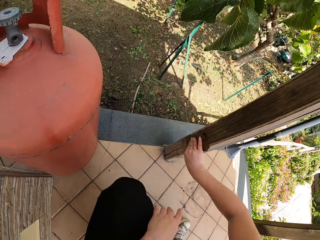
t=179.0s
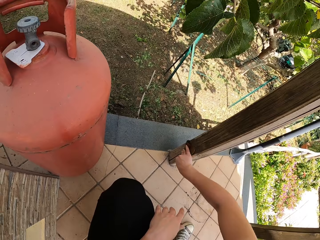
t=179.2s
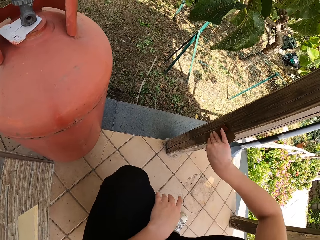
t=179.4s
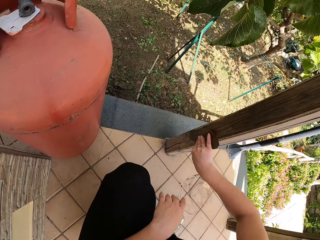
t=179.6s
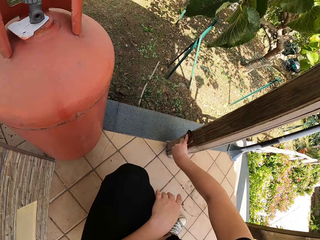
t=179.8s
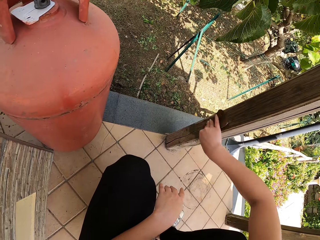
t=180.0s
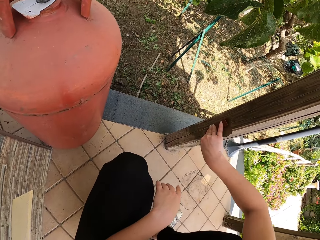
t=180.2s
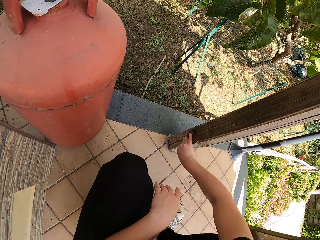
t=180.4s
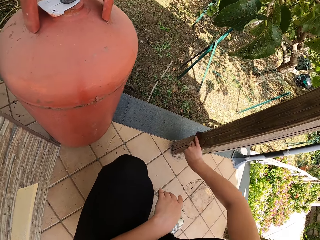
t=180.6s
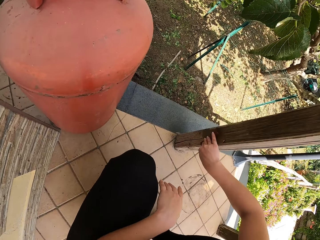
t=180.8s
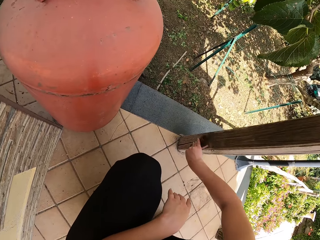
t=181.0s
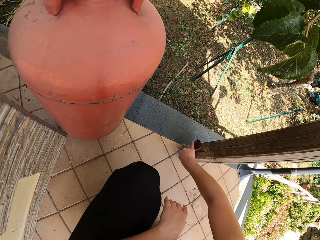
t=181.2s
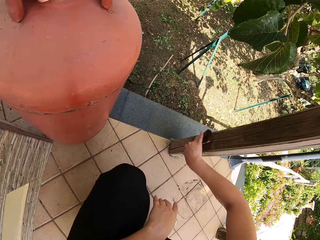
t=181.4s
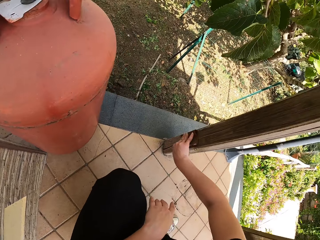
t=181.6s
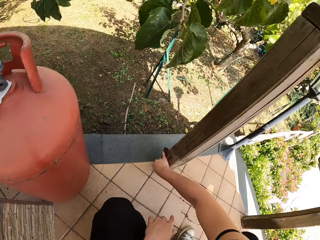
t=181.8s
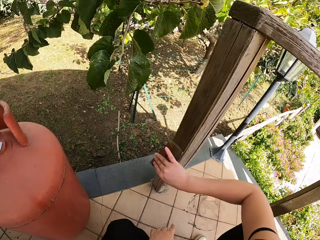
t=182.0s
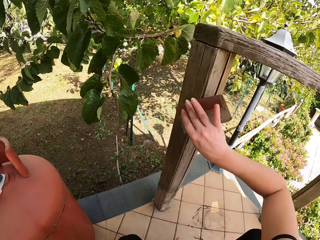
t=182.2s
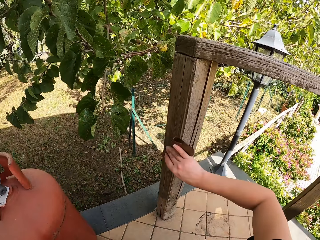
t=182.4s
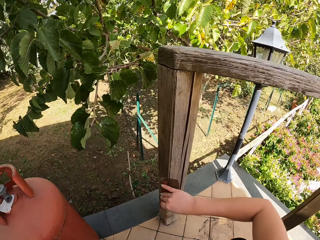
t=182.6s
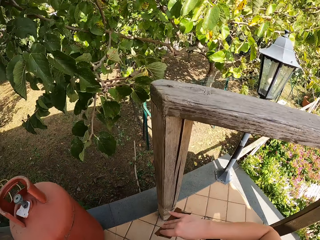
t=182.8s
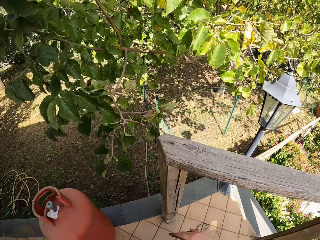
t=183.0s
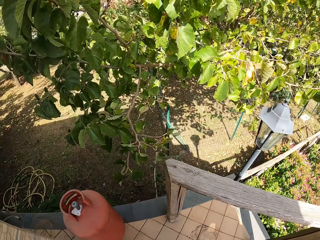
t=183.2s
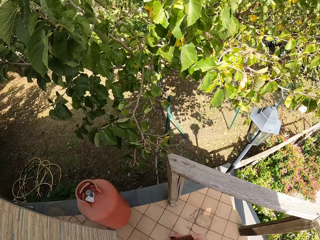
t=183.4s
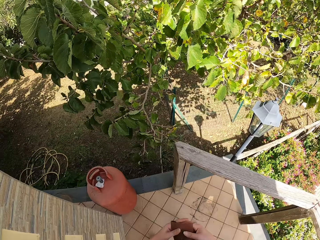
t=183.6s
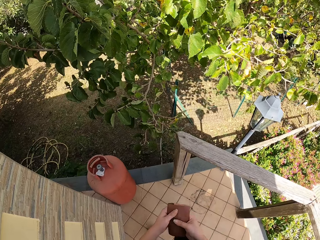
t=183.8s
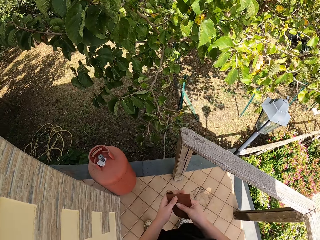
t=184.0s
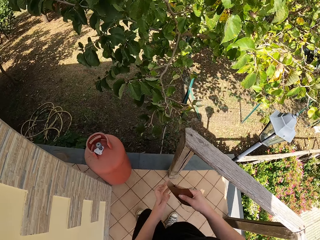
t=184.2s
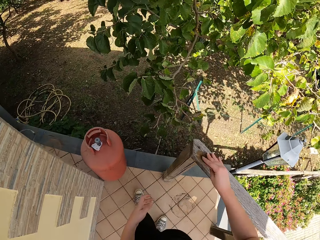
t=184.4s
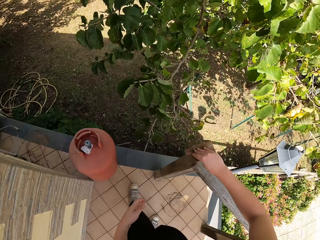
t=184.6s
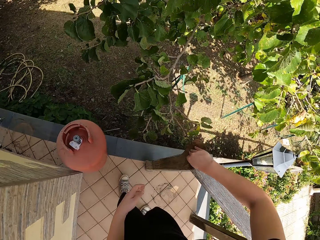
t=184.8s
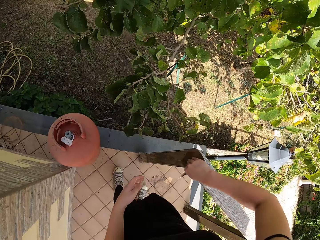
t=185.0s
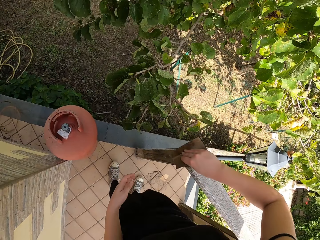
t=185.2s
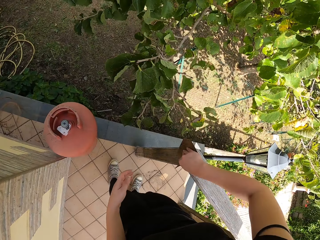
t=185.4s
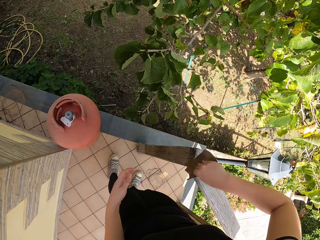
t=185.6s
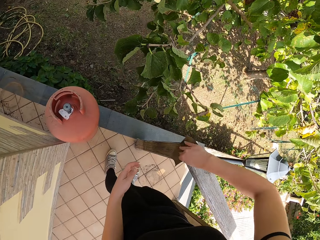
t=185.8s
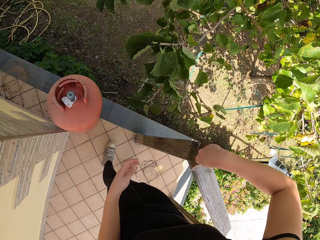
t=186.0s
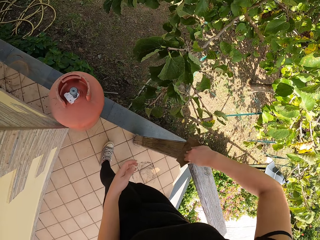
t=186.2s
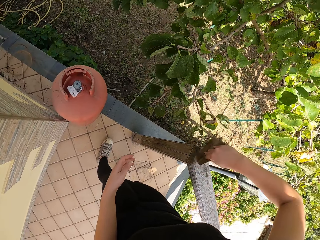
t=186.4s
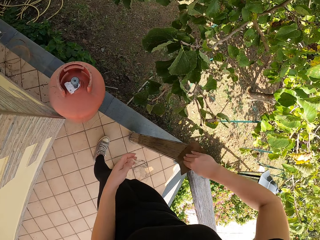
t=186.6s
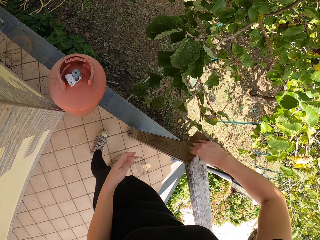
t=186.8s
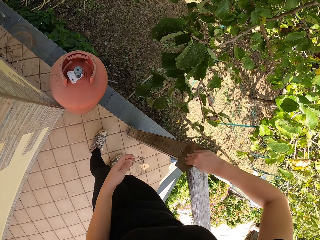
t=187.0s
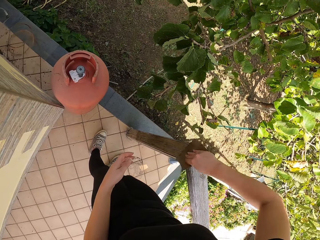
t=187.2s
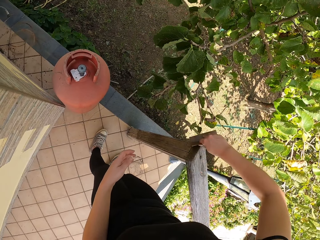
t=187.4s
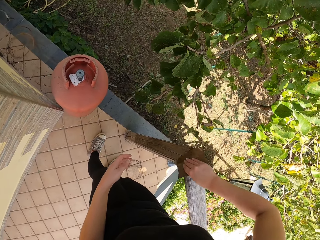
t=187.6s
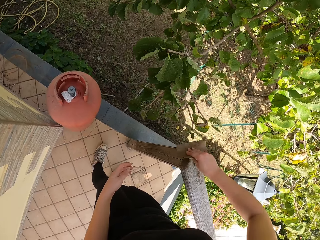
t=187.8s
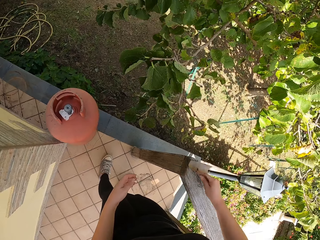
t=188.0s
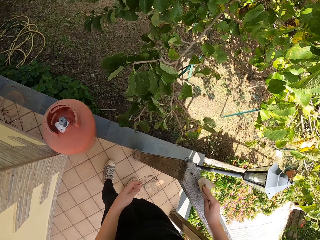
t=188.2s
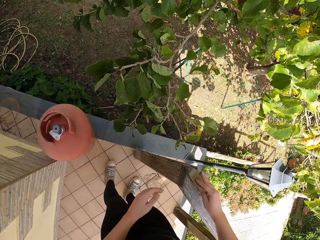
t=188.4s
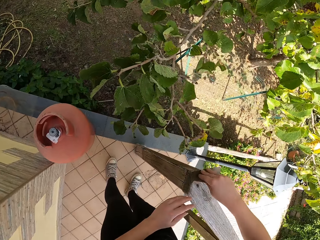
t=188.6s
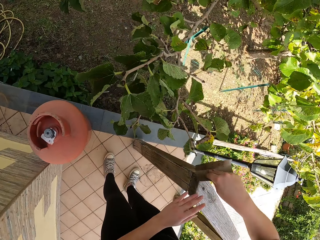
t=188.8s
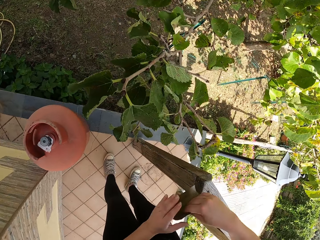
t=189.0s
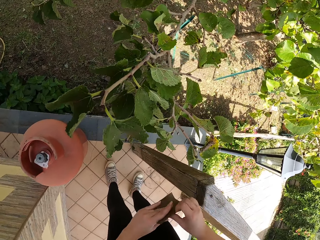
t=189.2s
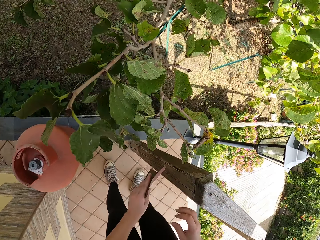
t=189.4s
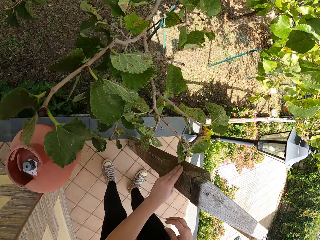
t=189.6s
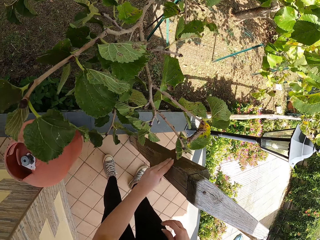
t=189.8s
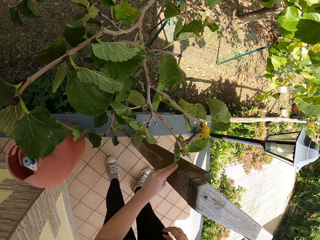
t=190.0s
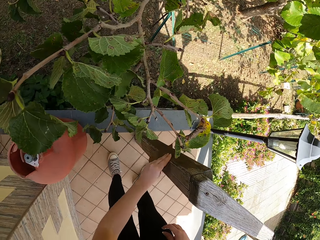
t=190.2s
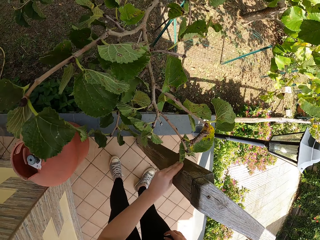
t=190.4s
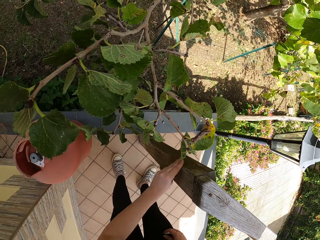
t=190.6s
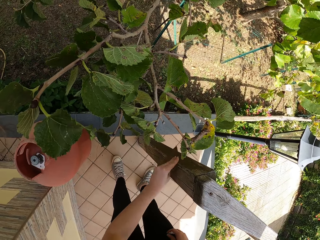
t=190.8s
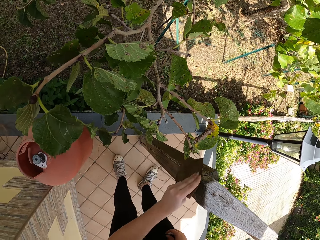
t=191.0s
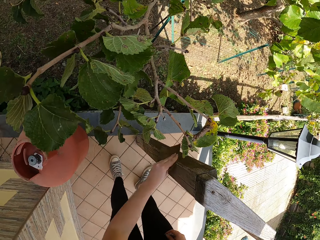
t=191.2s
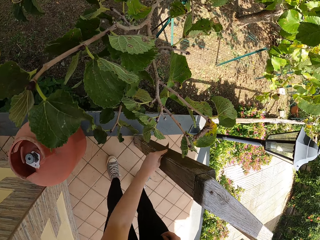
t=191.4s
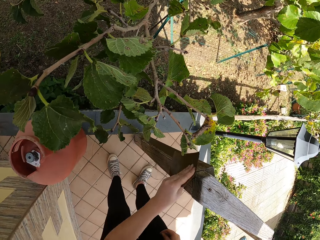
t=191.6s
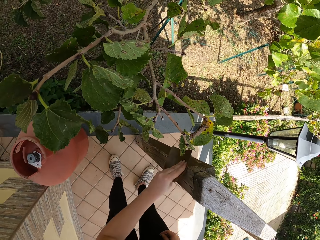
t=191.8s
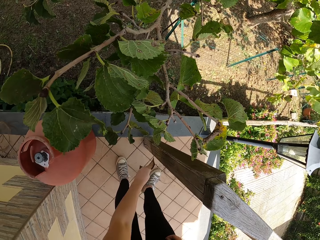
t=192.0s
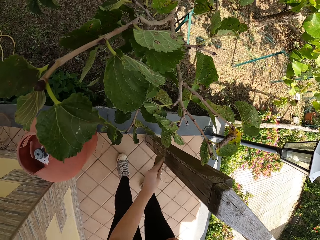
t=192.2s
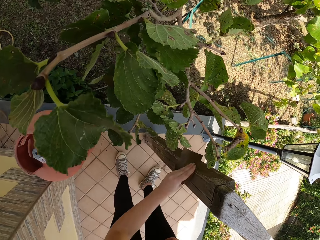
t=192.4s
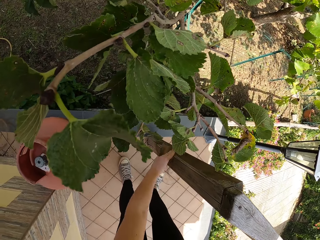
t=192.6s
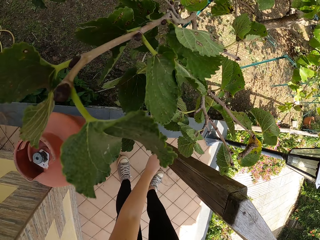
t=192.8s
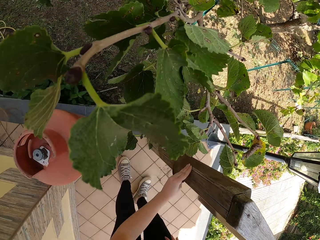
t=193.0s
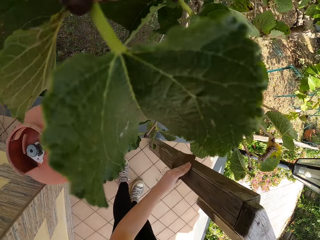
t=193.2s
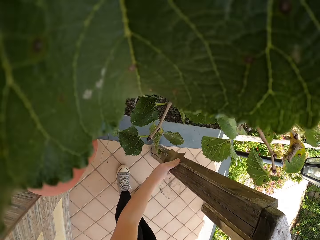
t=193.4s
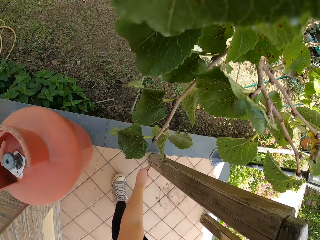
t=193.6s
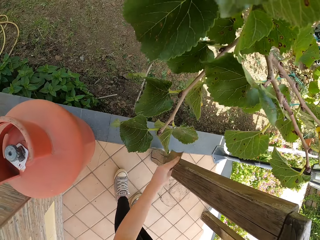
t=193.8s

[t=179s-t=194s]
The camera wearer stands upright. He holds the sandpaper with both hands. He continues sandpapering the wood frame. He passes the sandpaper from his right hand to his left hand. He continues sandpapering the wood frame.

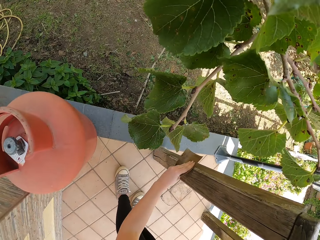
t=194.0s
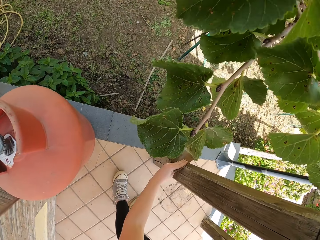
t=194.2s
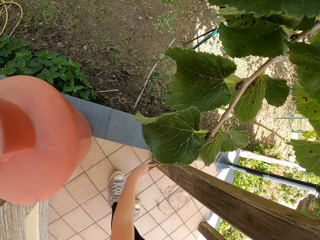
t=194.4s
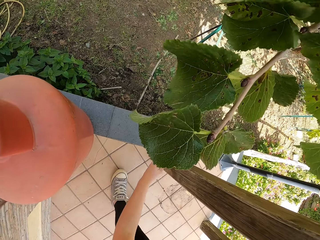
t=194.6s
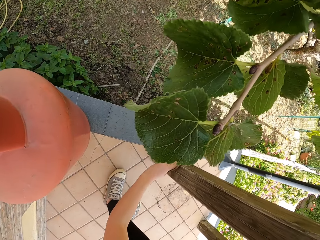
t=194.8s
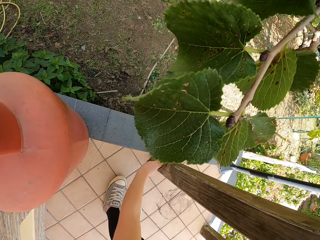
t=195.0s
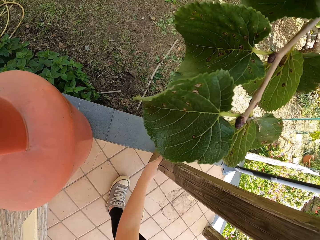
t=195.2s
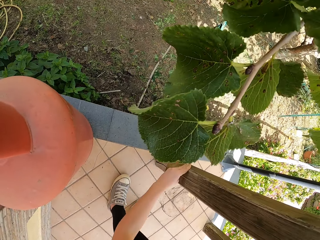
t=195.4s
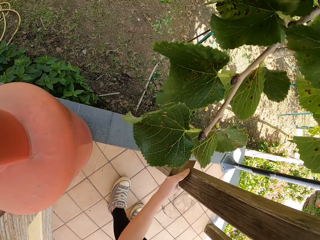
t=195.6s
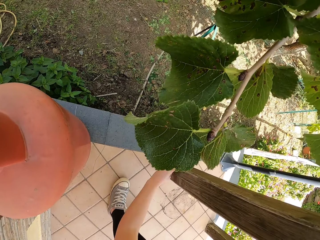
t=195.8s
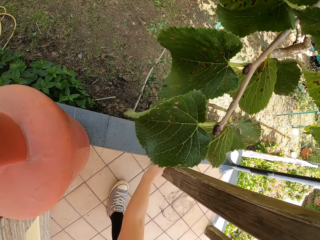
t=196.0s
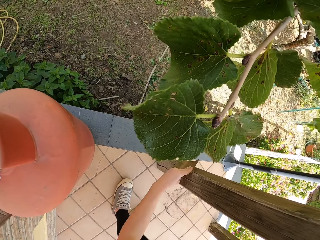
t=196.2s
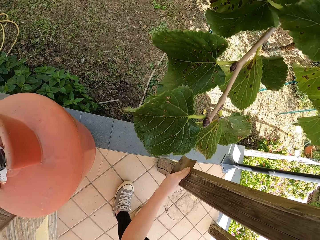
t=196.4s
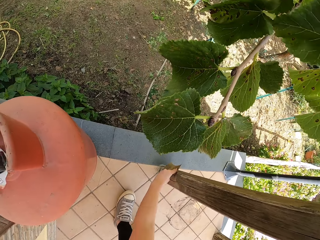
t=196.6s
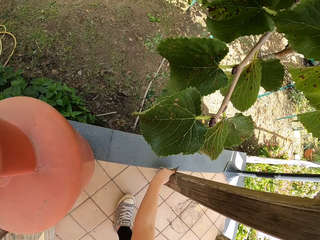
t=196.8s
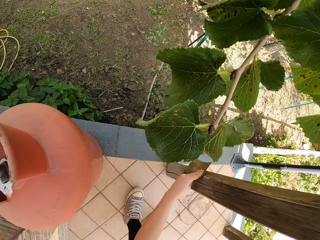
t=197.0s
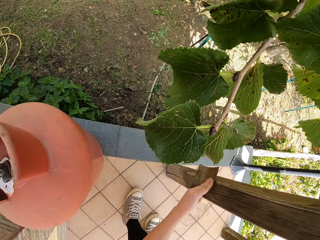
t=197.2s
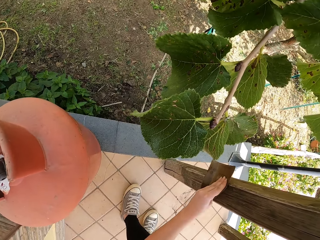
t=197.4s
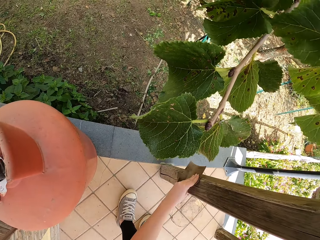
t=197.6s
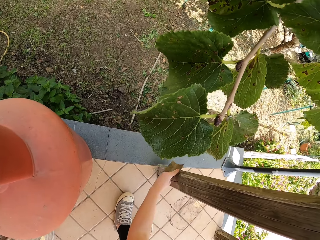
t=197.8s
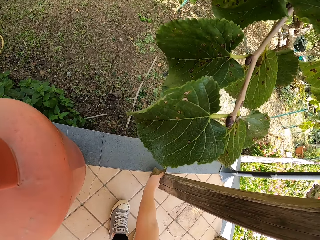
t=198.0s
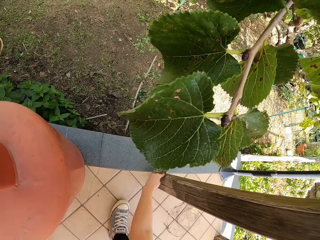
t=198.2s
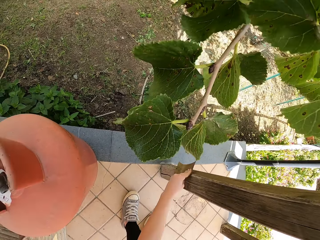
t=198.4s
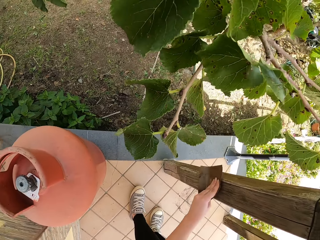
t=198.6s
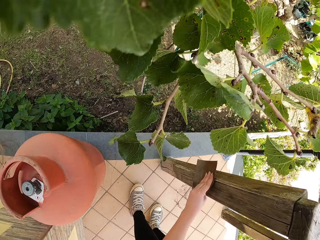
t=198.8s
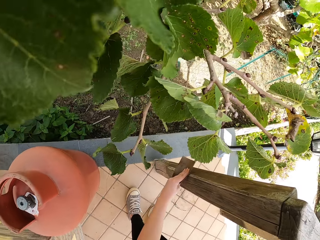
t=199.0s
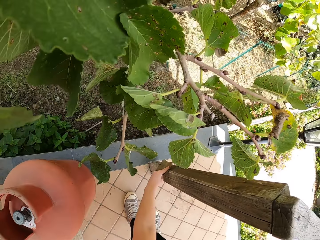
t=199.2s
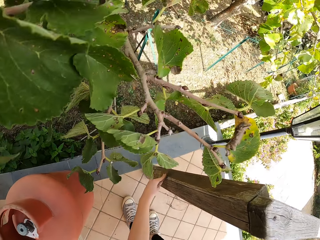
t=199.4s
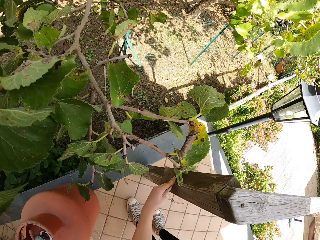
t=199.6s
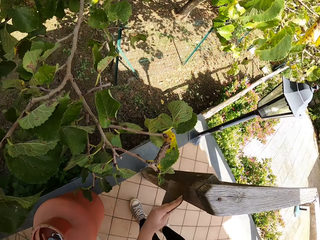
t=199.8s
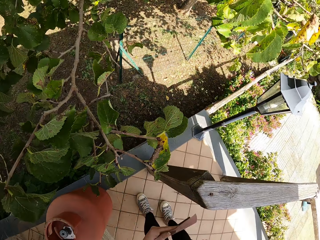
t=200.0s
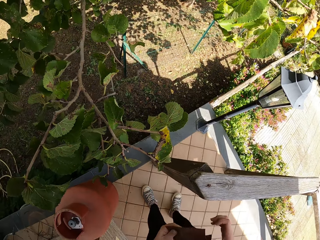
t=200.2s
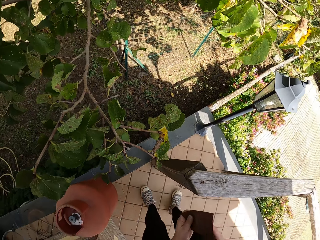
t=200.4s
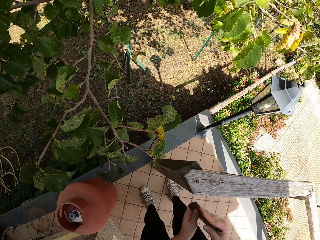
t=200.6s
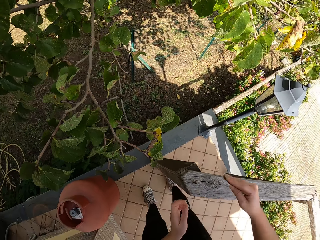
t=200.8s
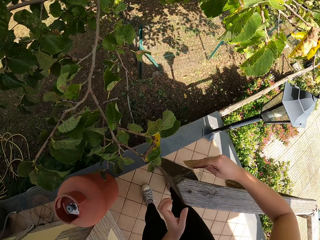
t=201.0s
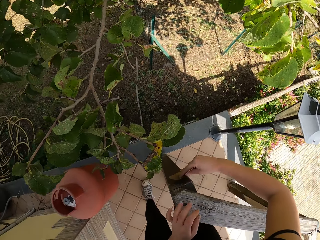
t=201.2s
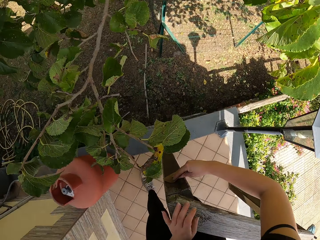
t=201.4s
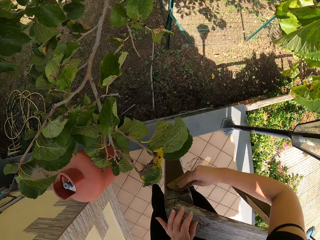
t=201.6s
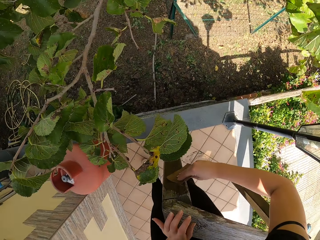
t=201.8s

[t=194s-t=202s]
The camera wearer passes the sandpaper from his left hand to his right hand. He continues sandpapering the wood frame.
